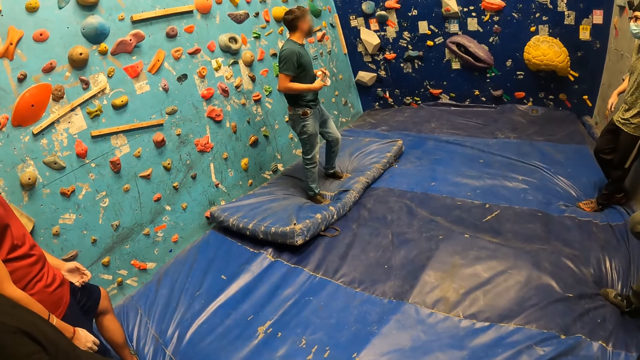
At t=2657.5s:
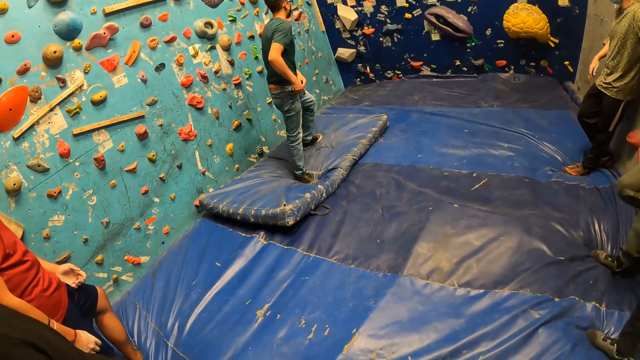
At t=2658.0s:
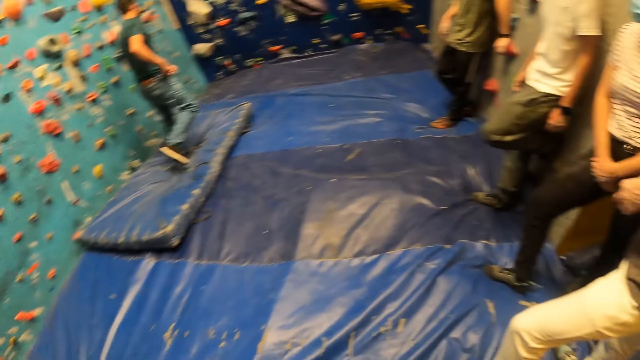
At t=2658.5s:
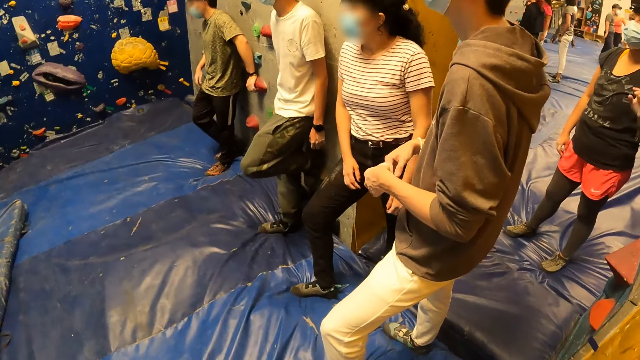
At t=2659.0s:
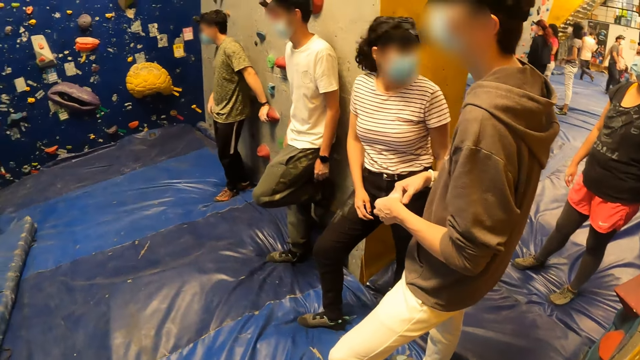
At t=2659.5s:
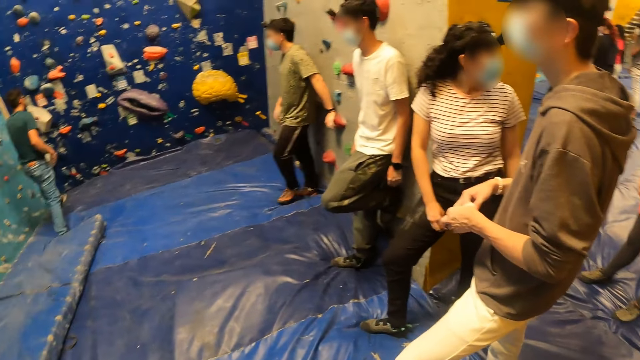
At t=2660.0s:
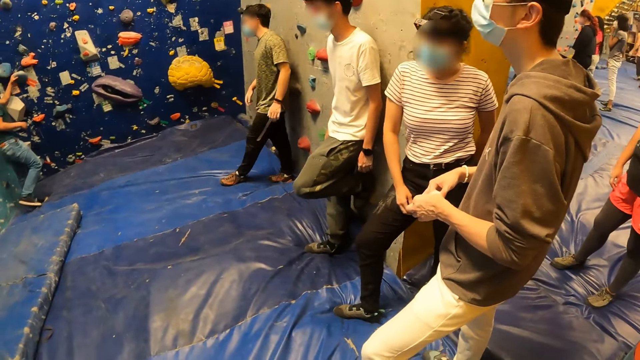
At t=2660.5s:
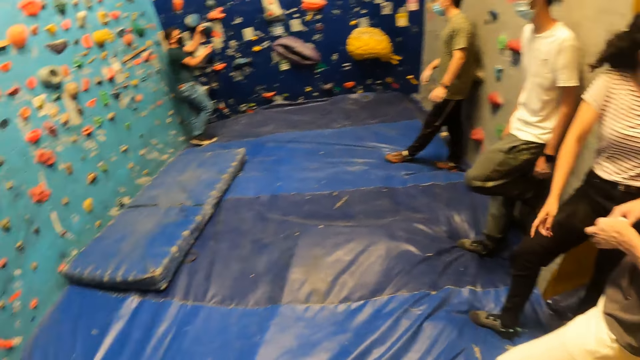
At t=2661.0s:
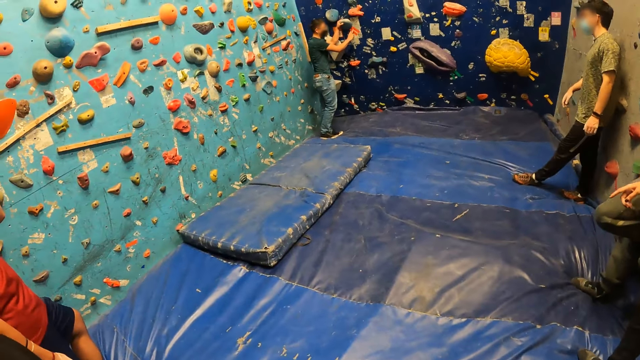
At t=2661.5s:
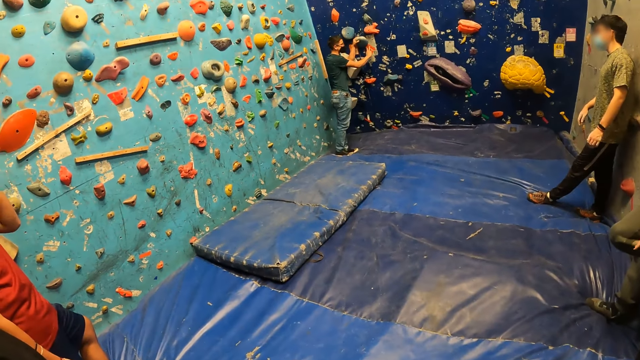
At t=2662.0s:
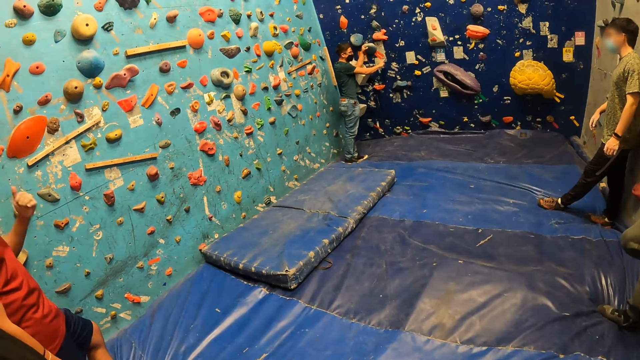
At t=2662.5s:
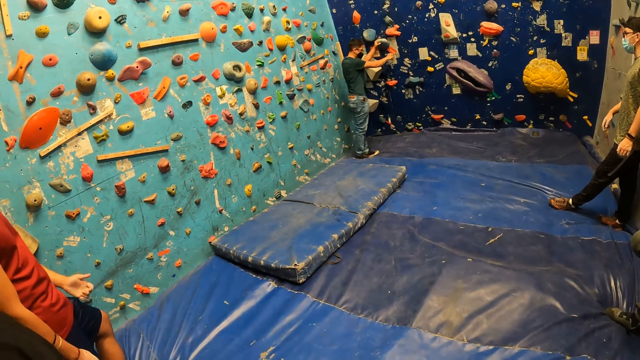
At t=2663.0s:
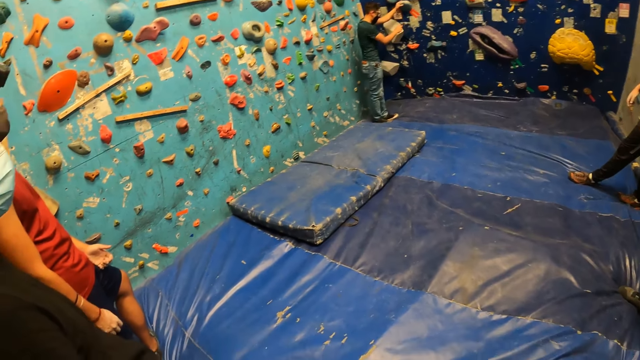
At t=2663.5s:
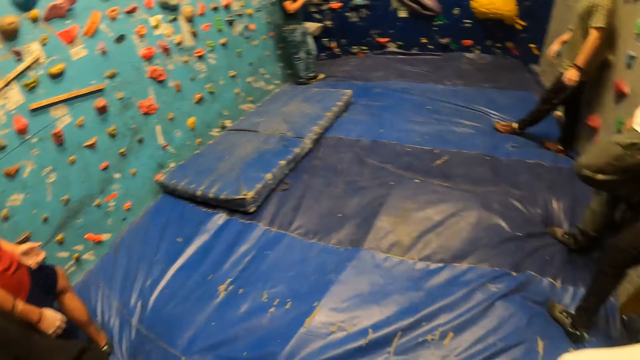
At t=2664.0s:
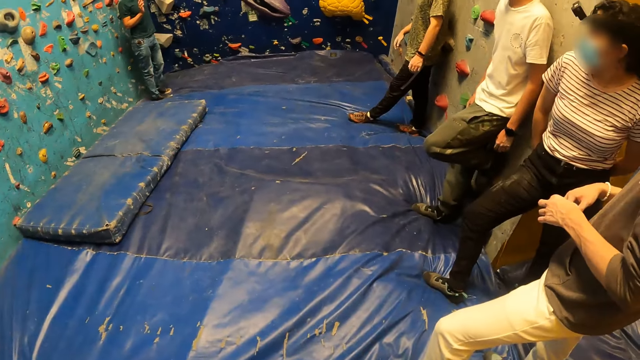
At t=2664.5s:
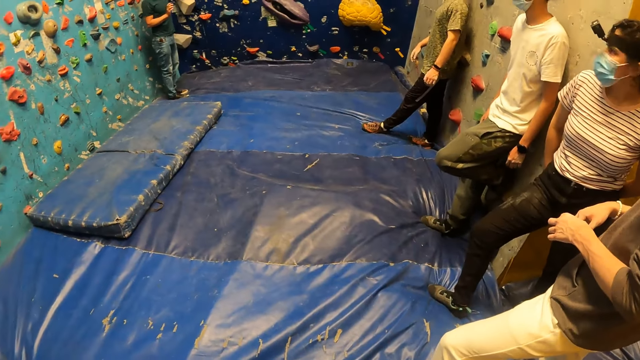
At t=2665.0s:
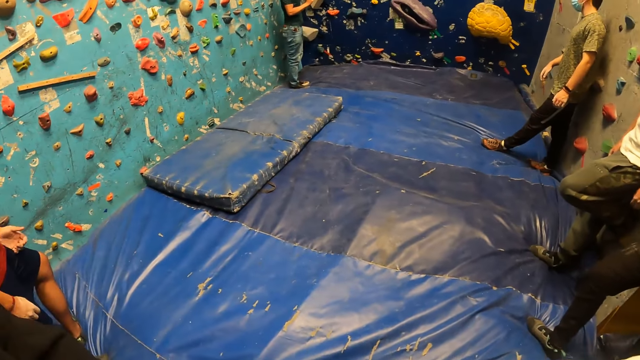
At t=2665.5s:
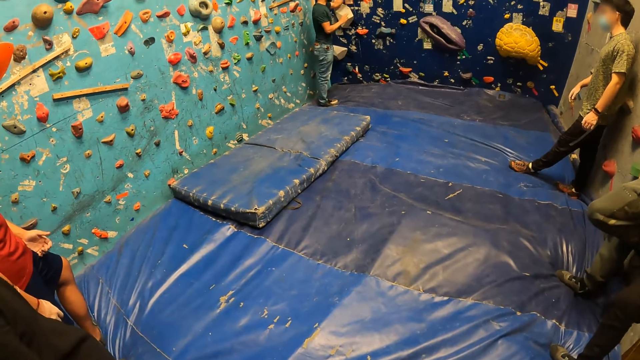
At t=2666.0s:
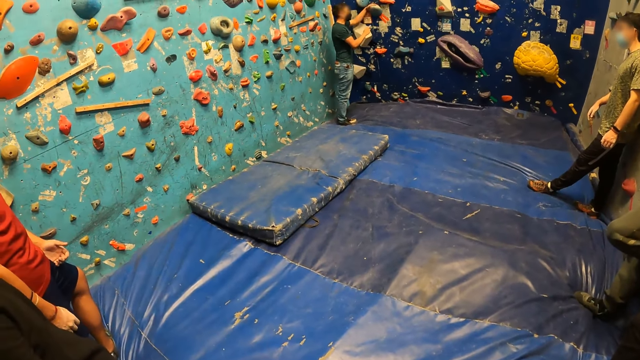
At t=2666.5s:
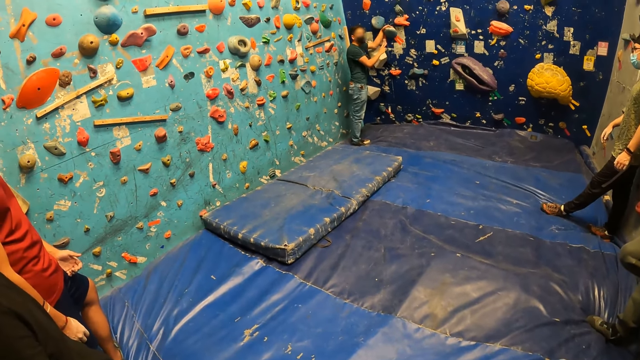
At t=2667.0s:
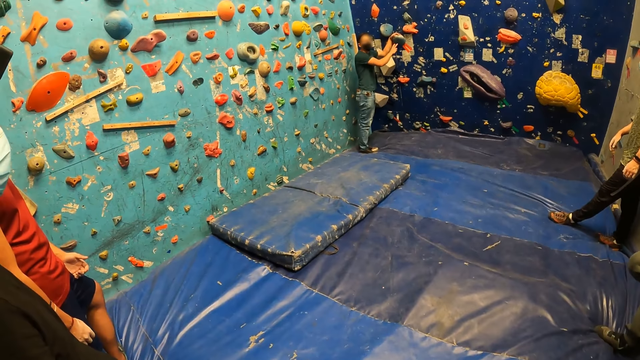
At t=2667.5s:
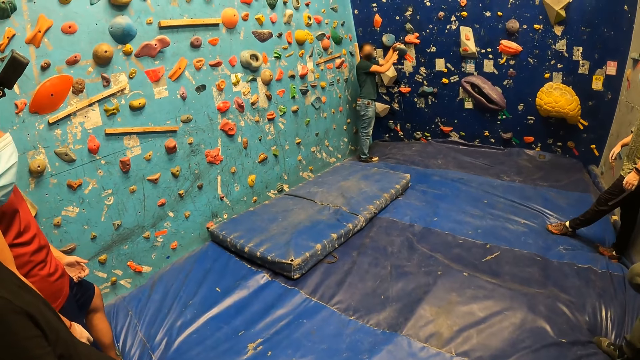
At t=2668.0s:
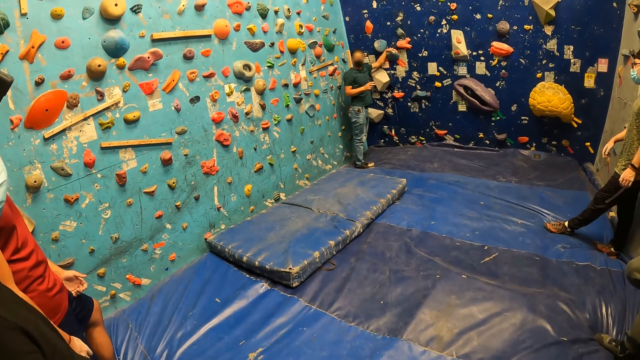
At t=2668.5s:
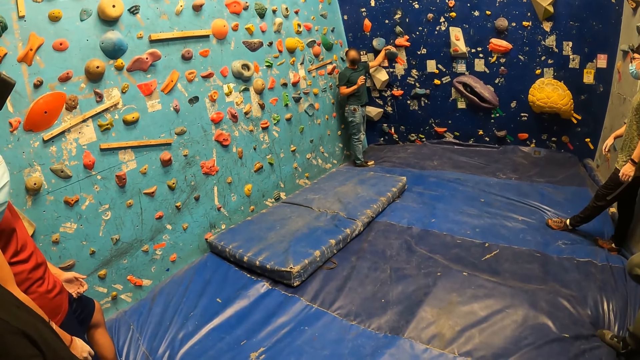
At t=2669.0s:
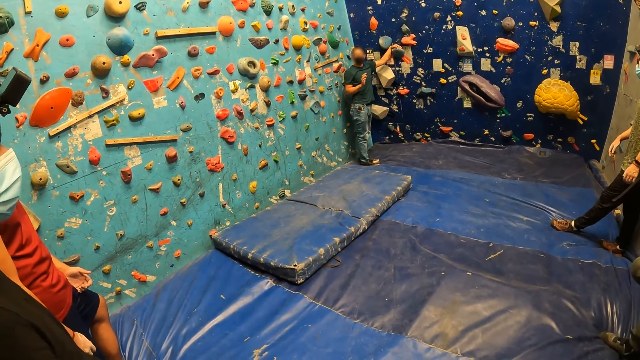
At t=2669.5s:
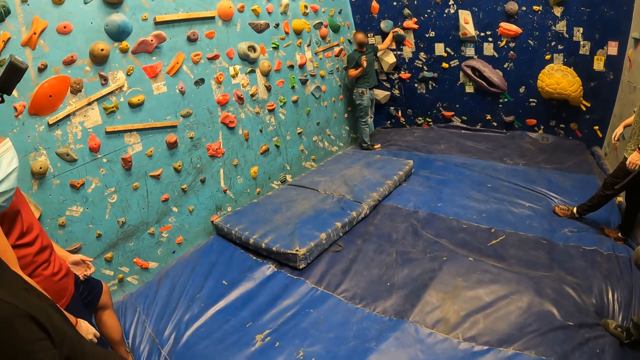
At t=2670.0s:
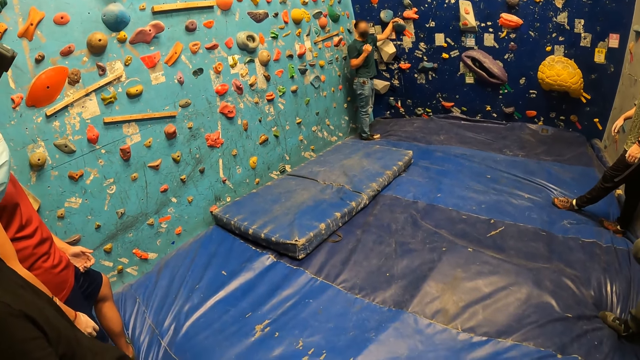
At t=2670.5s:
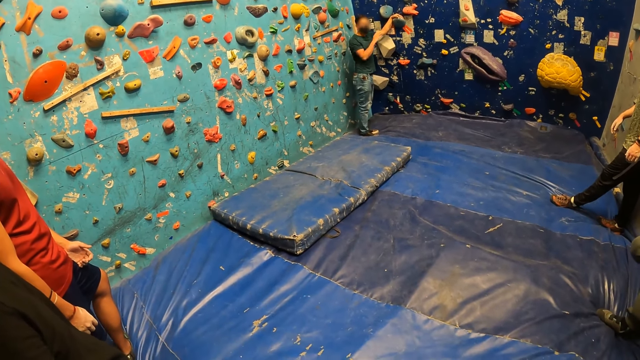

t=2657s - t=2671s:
A man touches his trouser with both hands. He walks around the room. The camera wearer looks around the room. The man walks to a bouldering wall. He places his left hand on the bouldering wall and places his right hand on the bouldering wall. The camera wearer stares at the man. They look around the room. They stare at the man. The man moves his hand.

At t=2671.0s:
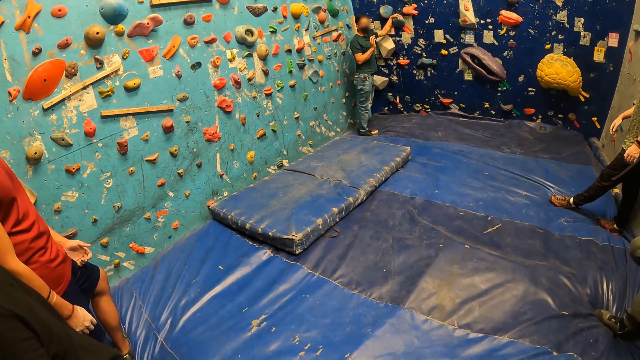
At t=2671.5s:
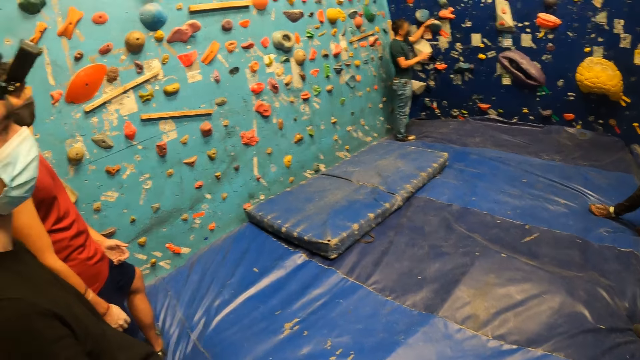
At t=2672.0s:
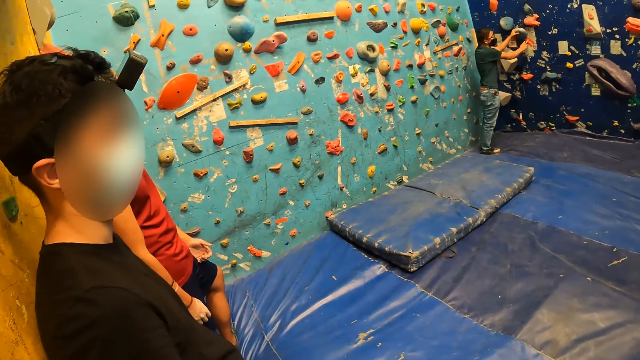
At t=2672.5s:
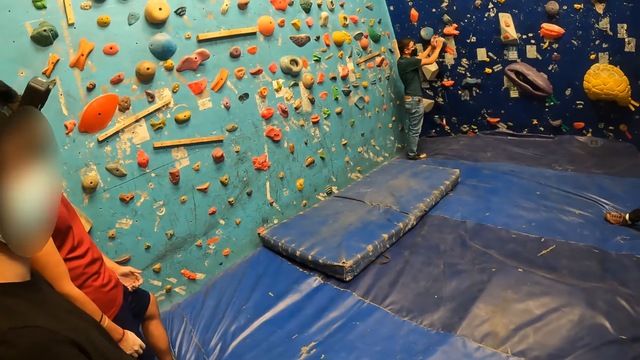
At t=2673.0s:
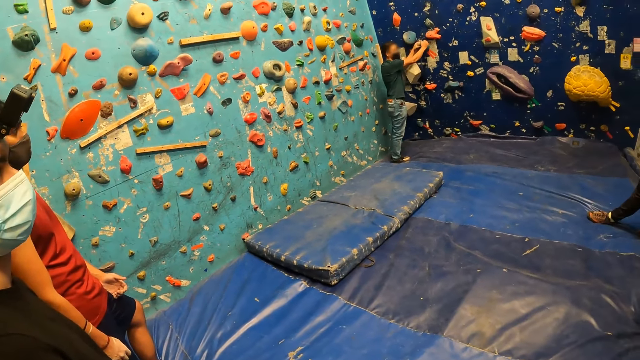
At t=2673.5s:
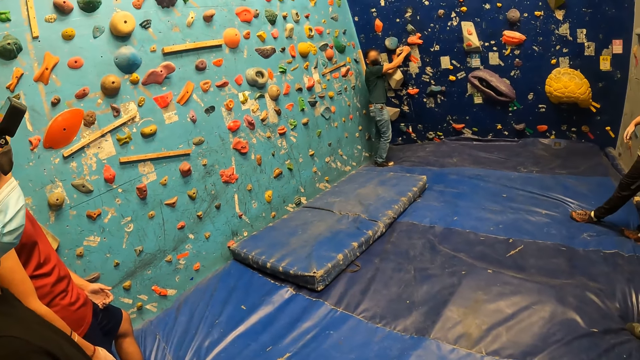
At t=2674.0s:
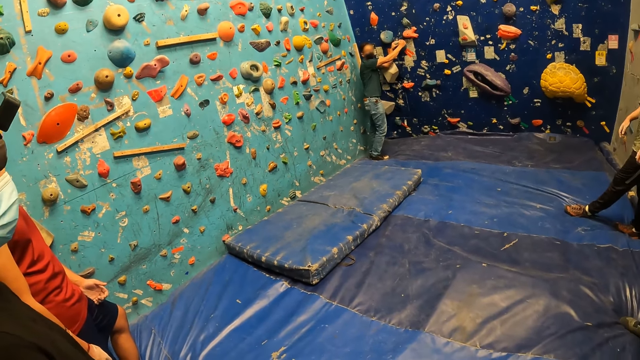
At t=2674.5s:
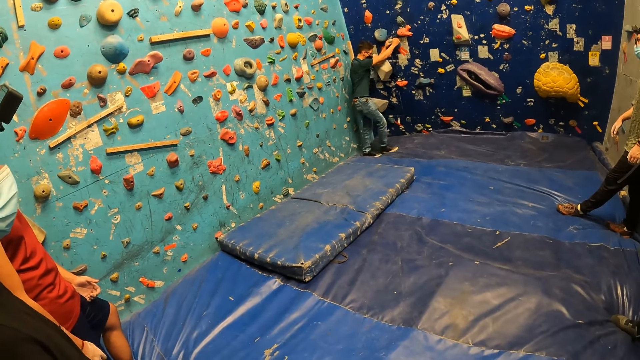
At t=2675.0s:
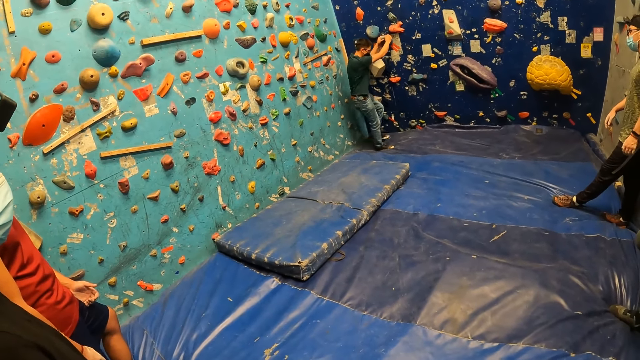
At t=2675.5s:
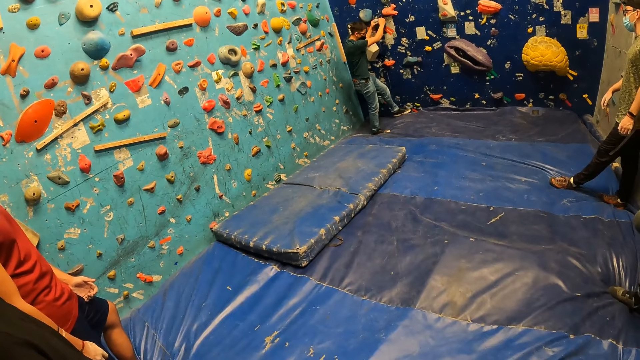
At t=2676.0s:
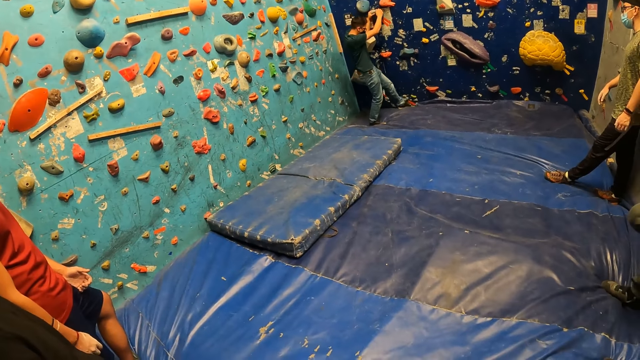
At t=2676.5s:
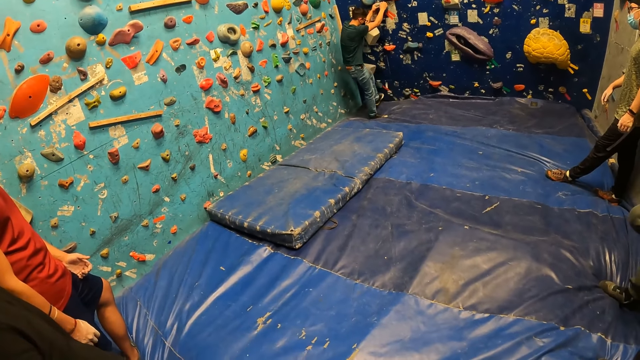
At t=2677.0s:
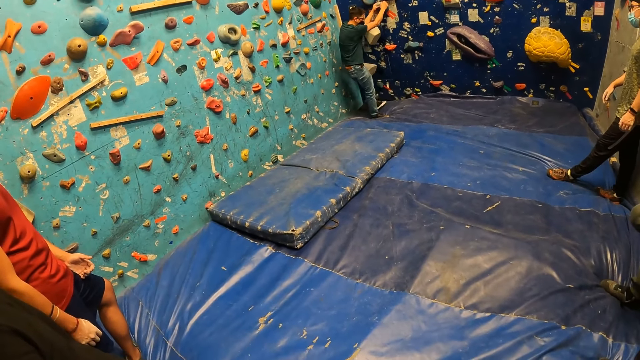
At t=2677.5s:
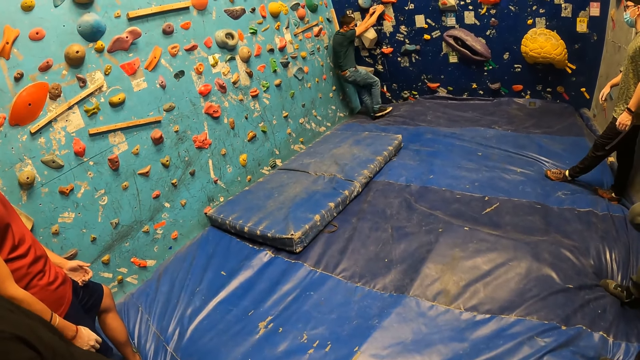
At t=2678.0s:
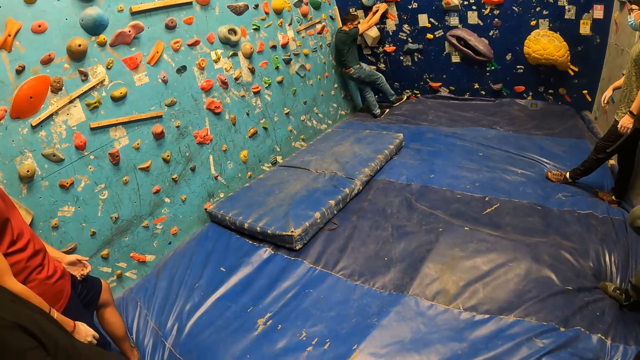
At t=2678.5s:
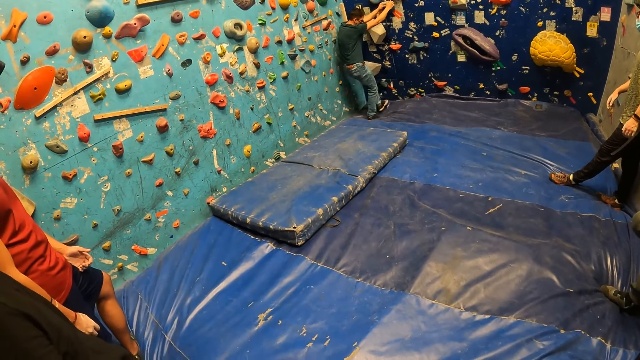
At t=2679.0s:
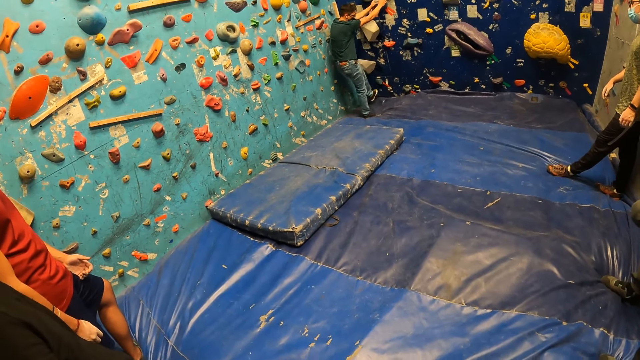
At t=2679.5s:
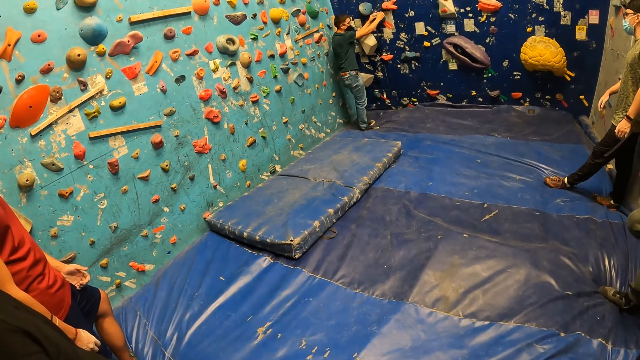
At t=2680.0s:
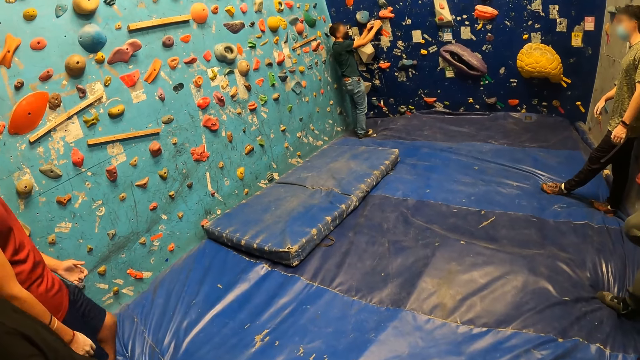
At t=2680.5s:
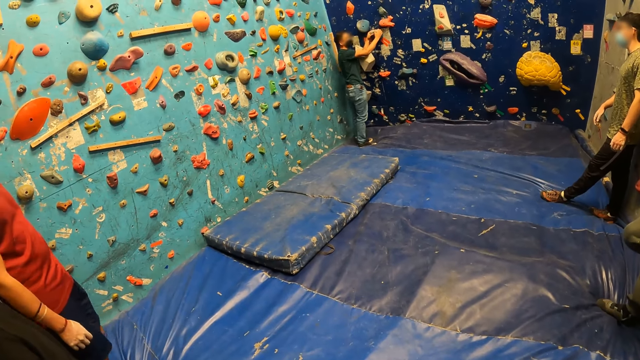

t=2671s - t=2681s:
A man places his right hand on the bouldering wall. He holds the climbing wall with both hands. He steps on the climbing wall.
